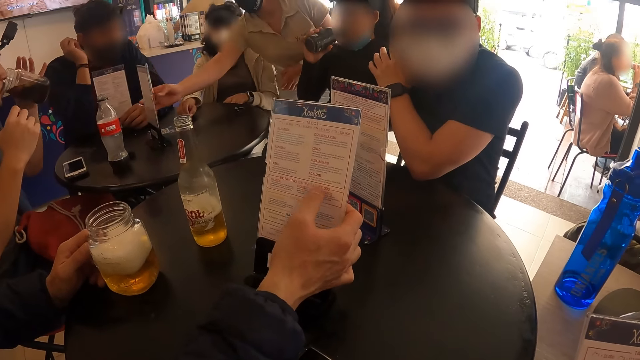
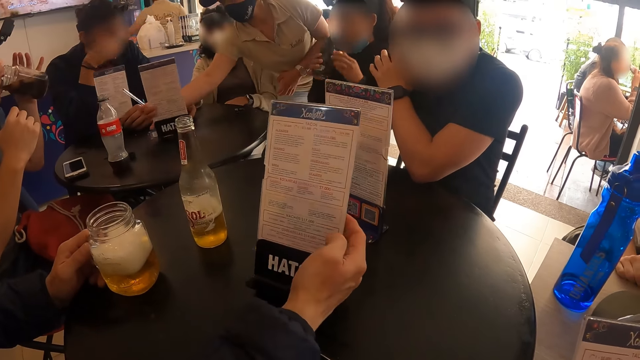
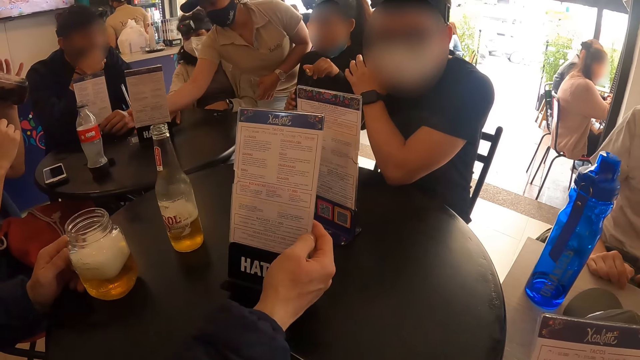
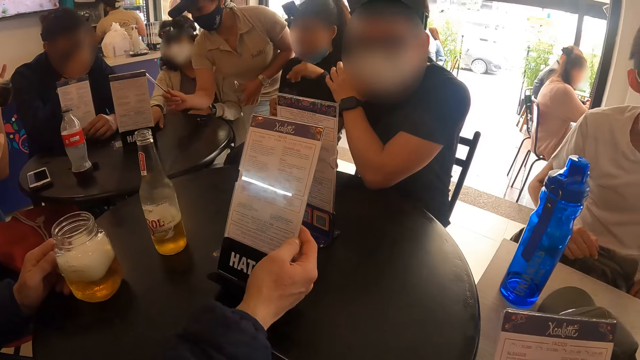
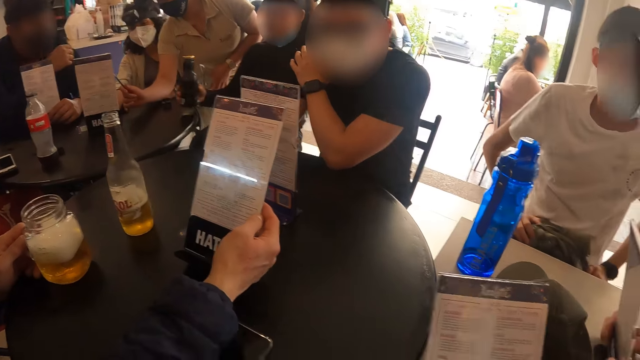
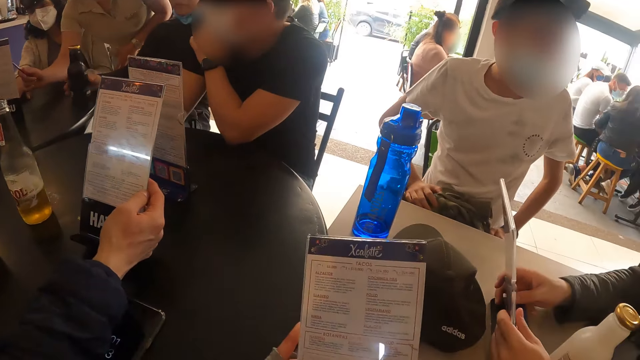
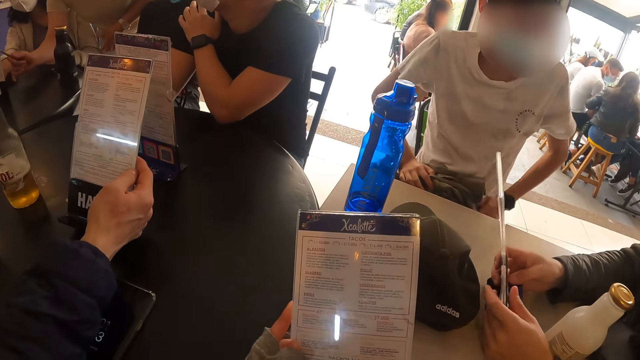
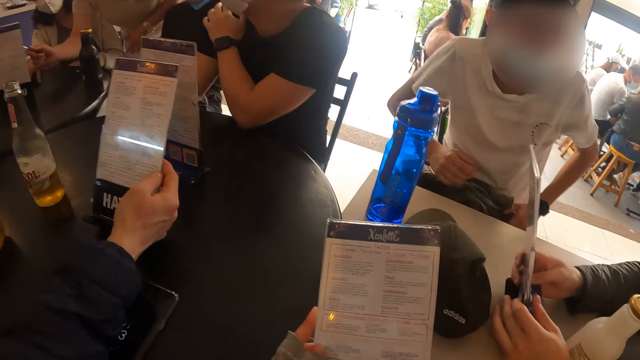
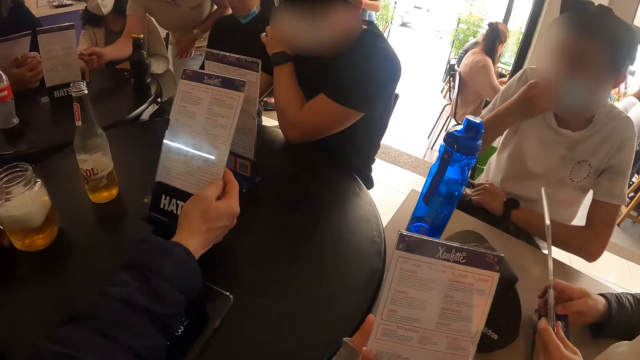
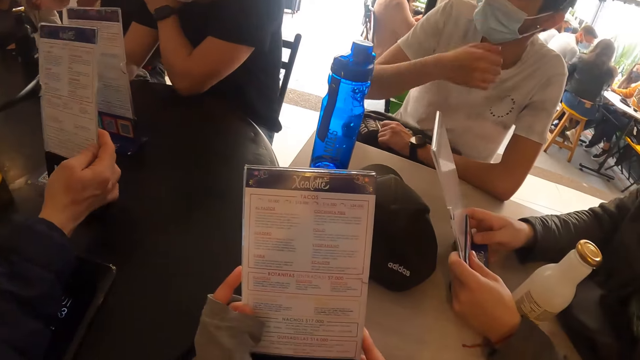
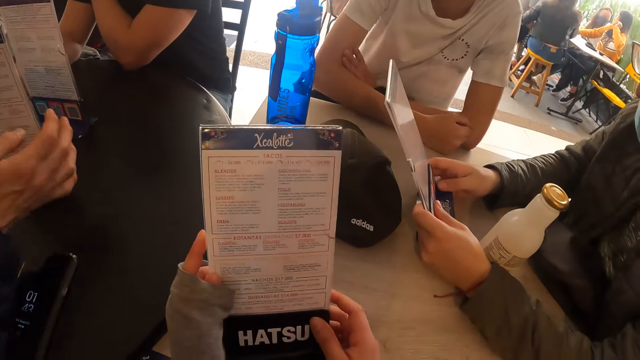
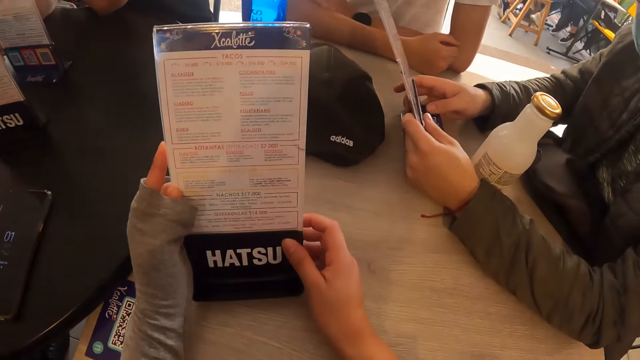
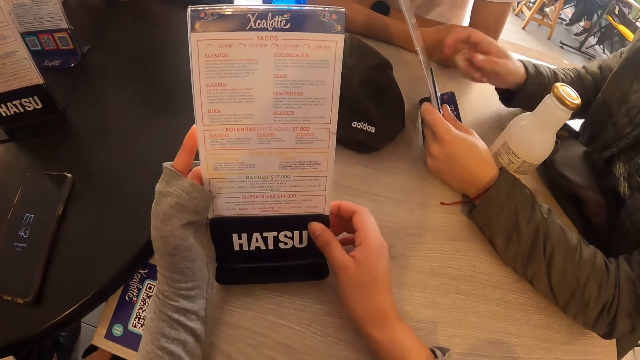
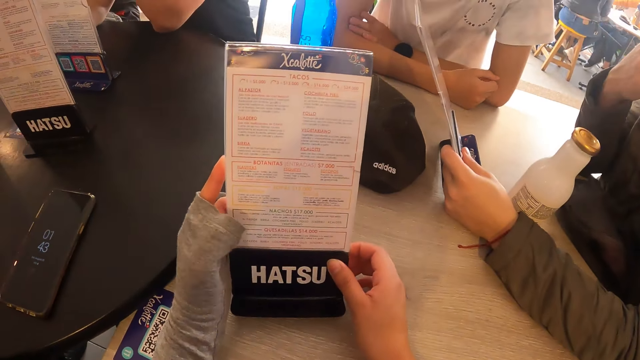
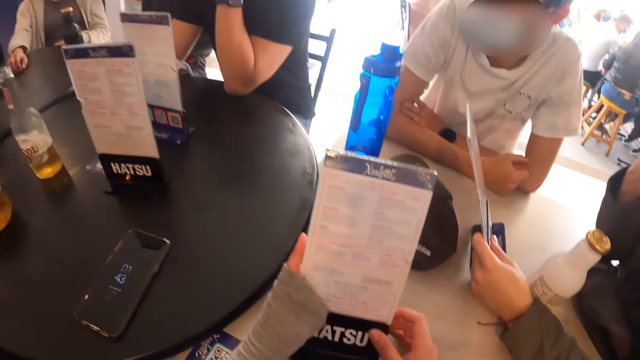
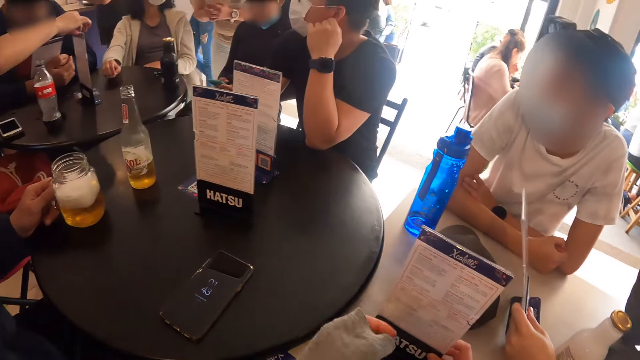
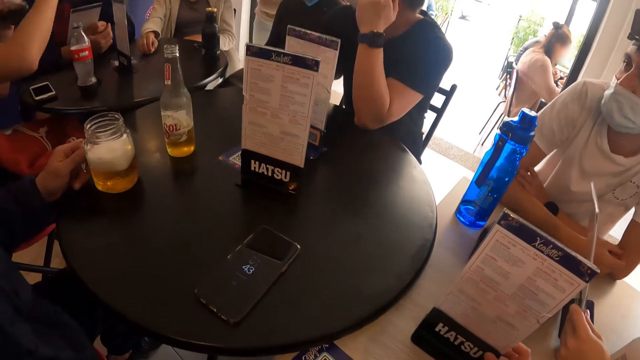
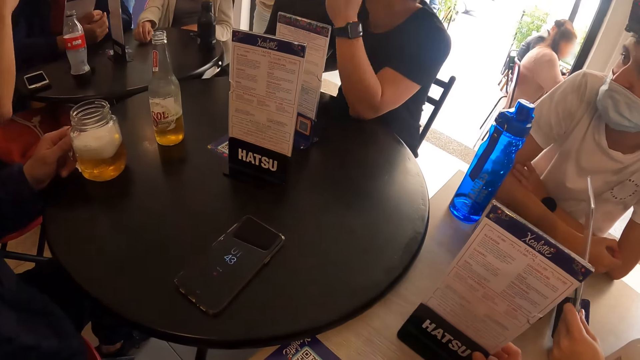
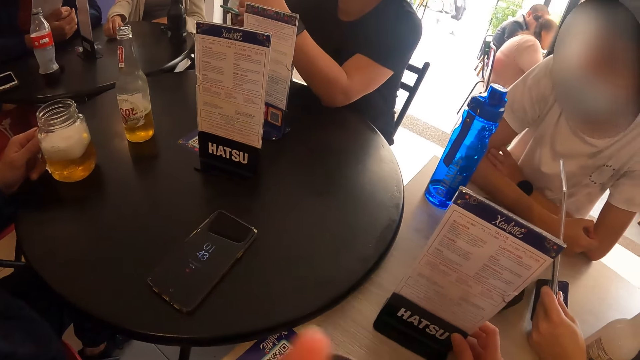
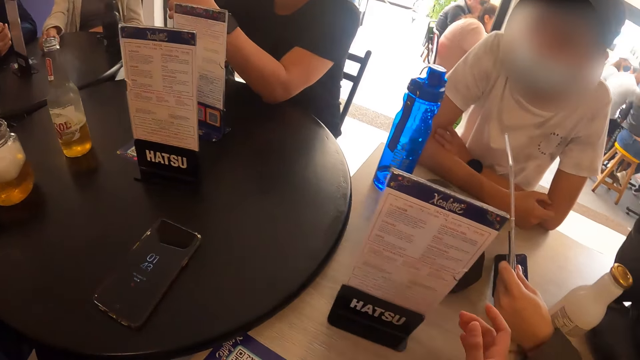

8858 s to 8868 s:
The waiter adjusts the manual on the table with her right hand, and interacts with the people on the table. A man looks at the menu list. Another man touches the face mask.

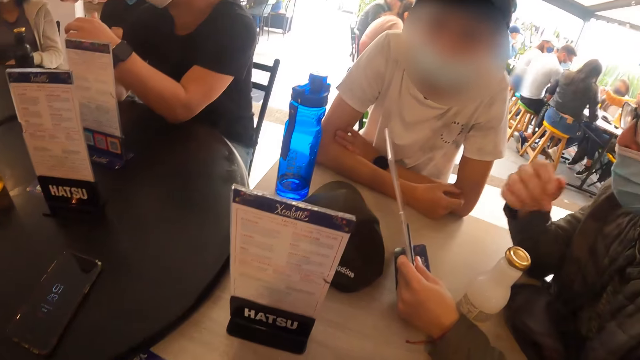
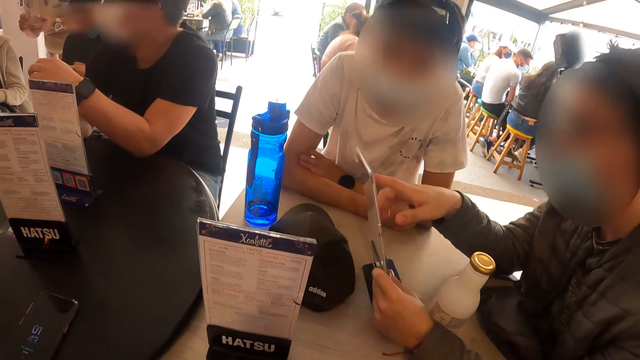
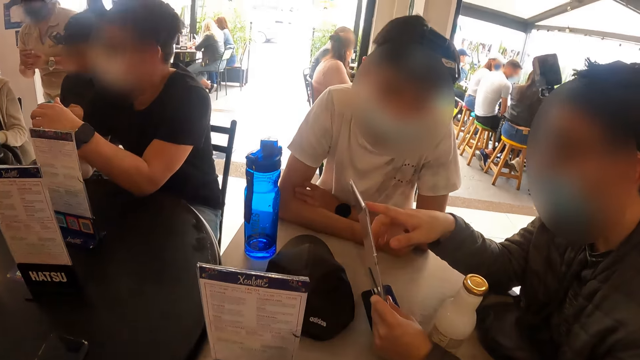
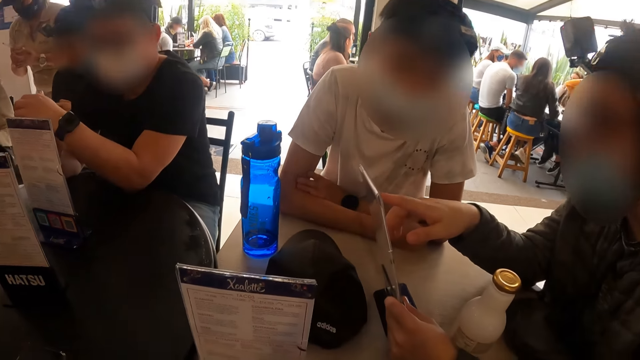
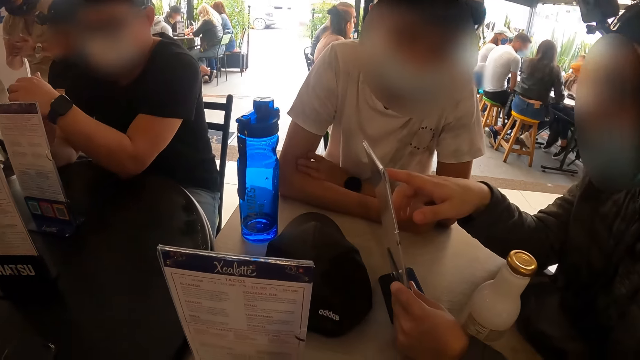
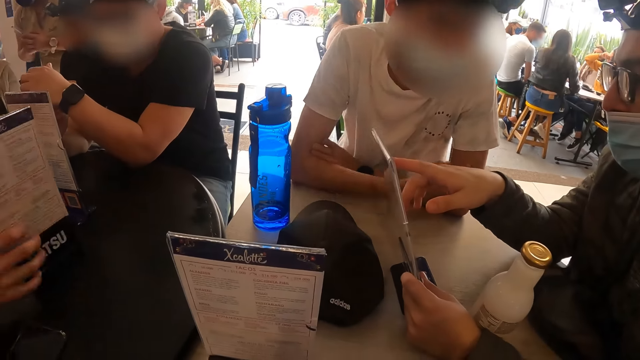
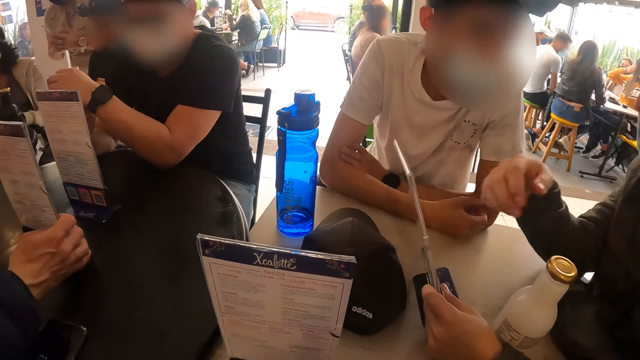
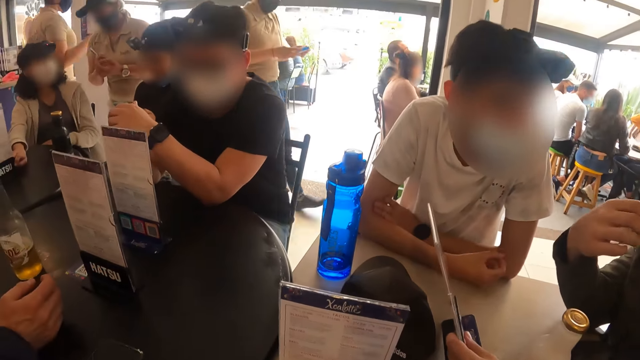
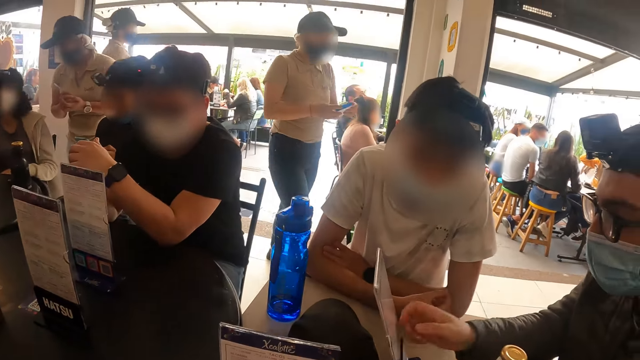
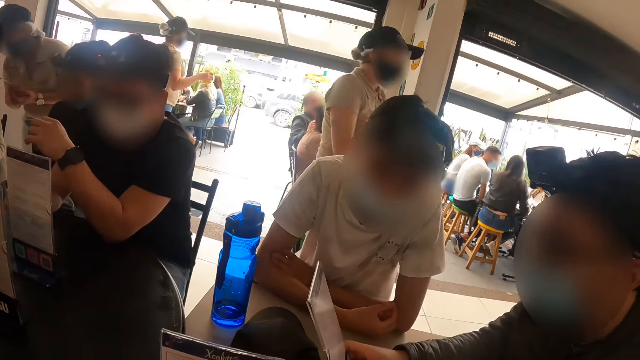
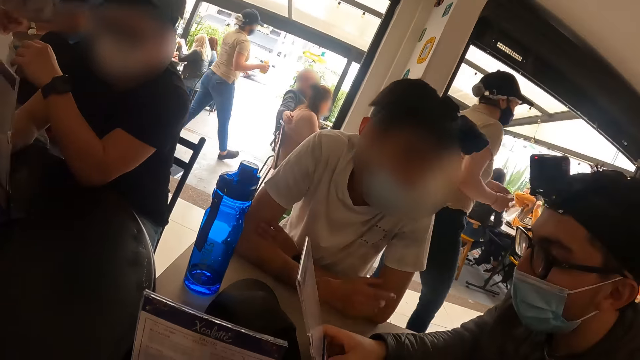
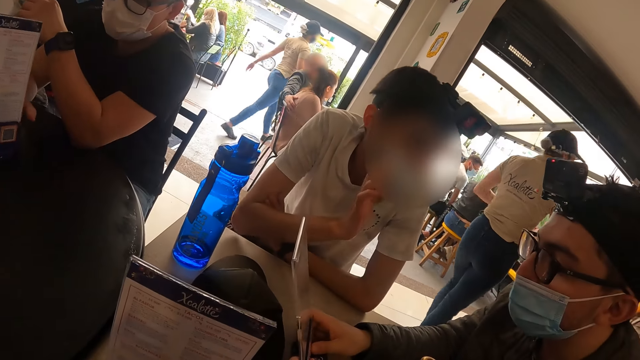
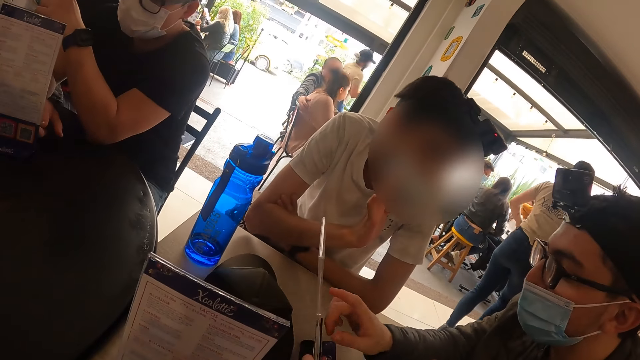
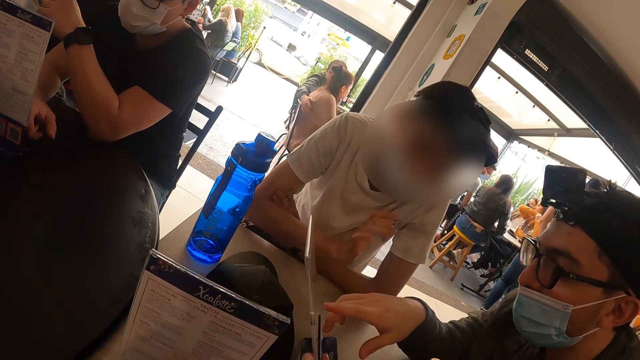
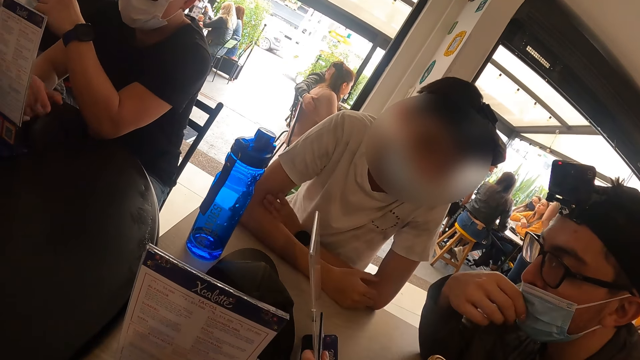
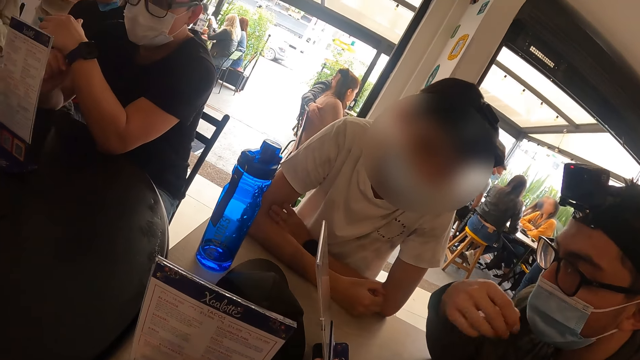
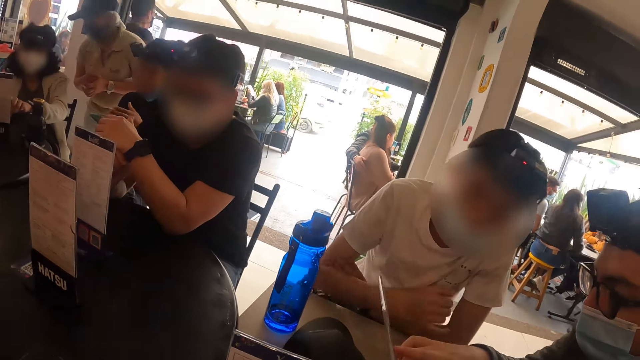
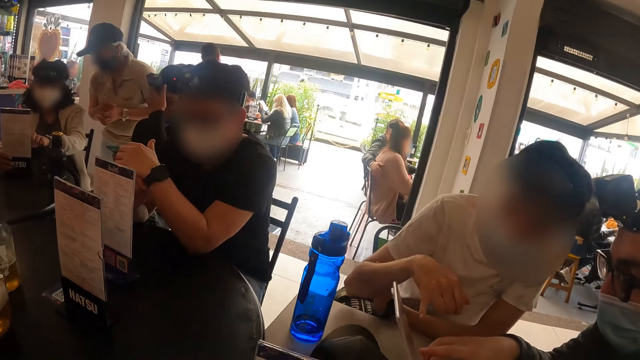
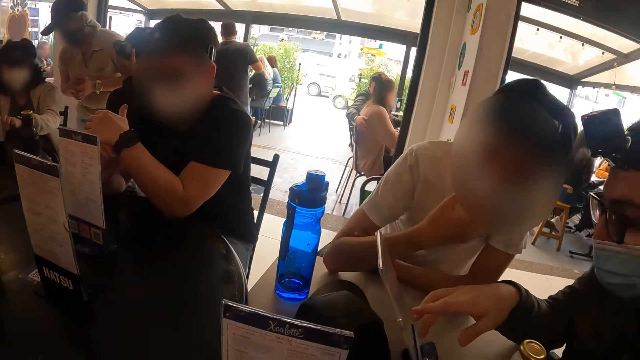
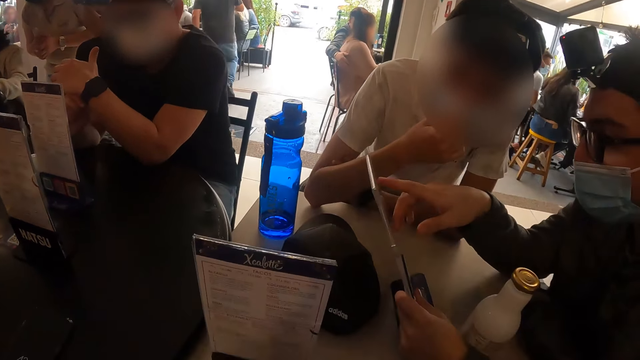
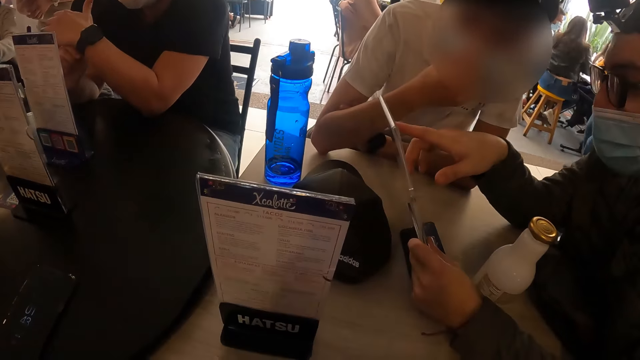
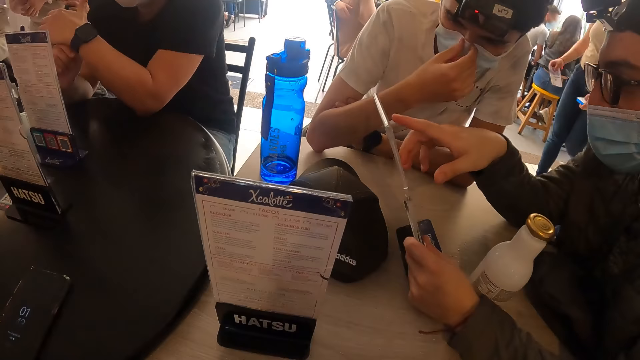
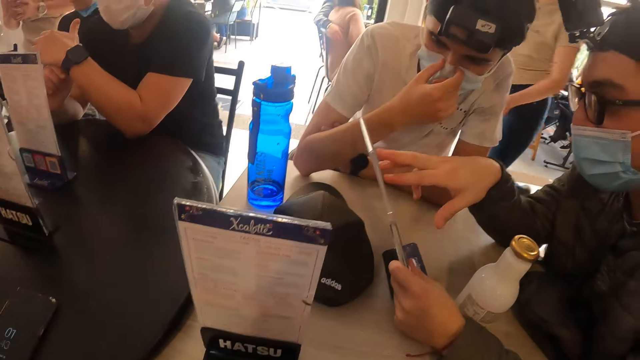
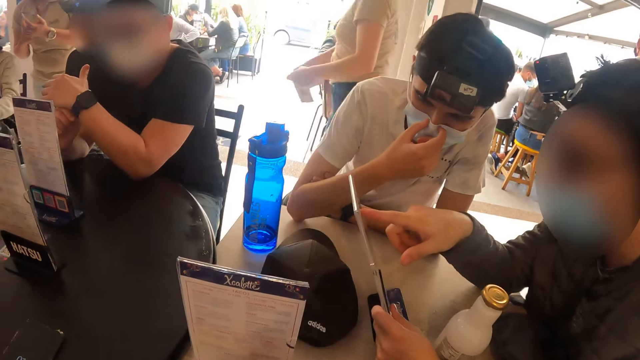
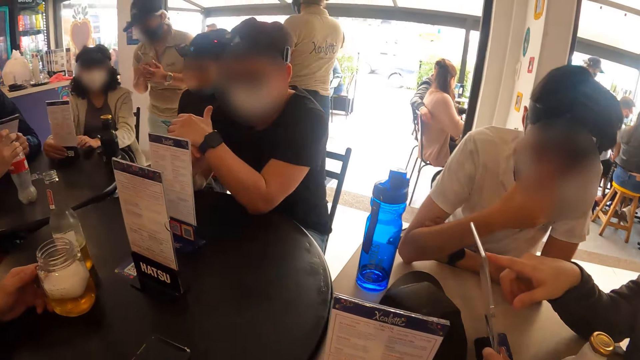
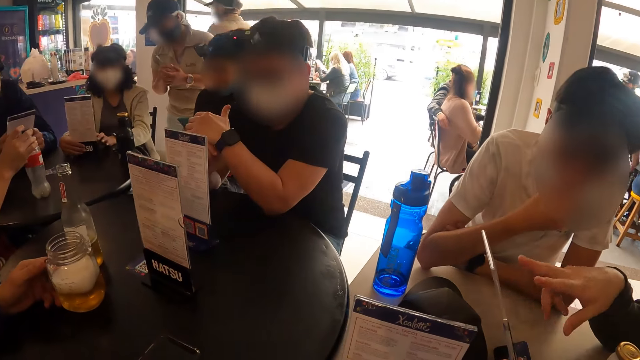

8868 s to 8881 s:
The camera wearer moves his hand. A man interacts with another man. A third man turns the menu lists. The other man adjusts his facemask. The first man interacts with the other man. The other man adjusts his facemask. The other man looks at the menu list.
